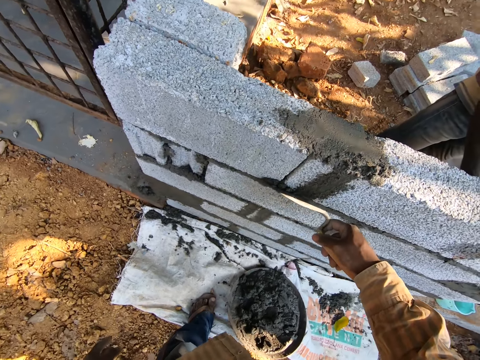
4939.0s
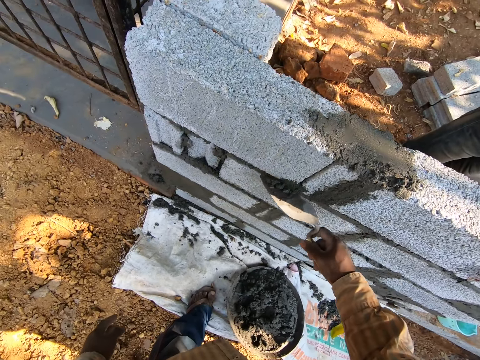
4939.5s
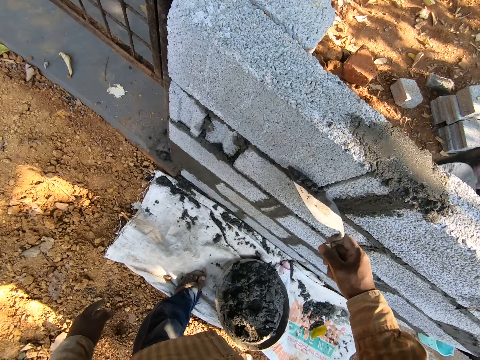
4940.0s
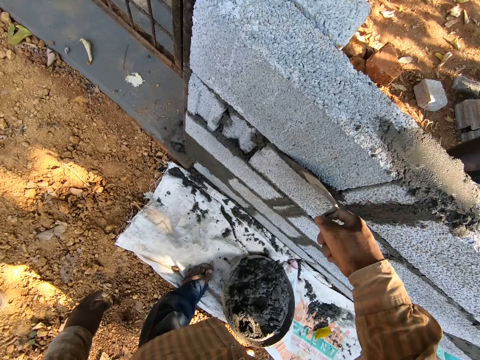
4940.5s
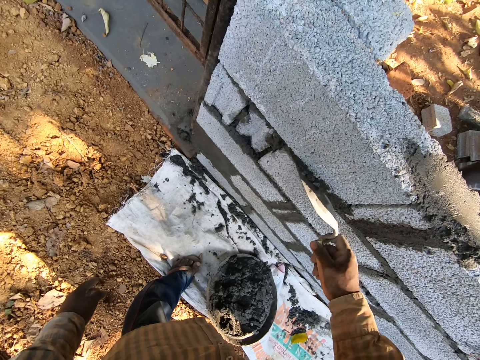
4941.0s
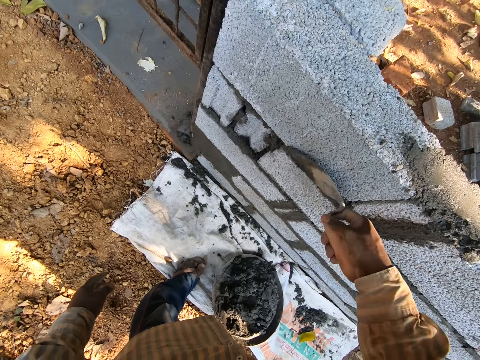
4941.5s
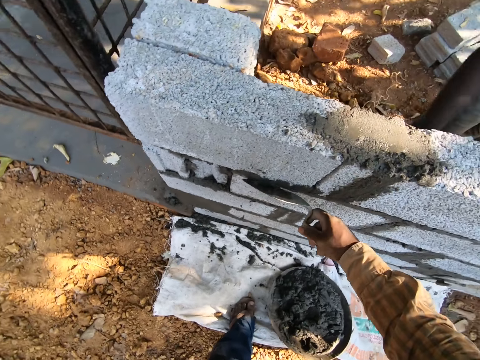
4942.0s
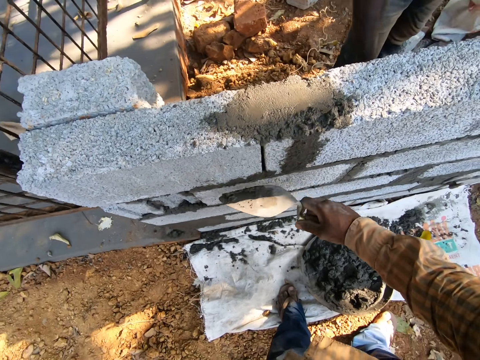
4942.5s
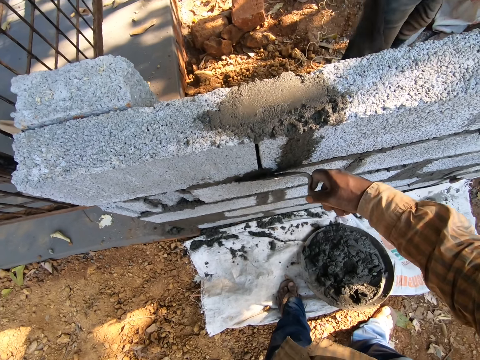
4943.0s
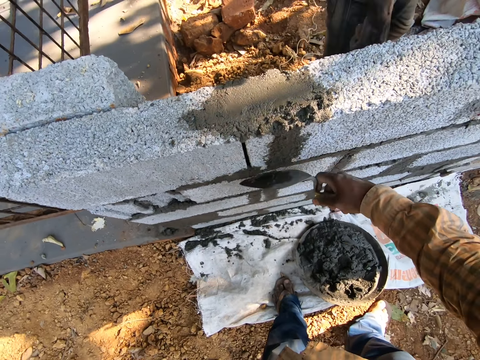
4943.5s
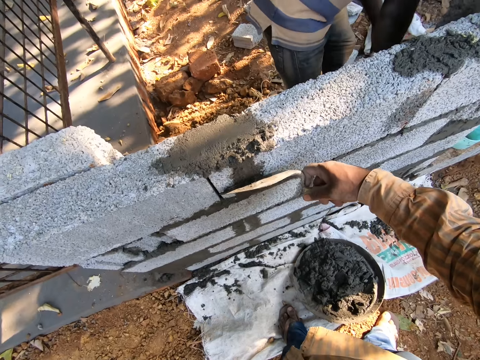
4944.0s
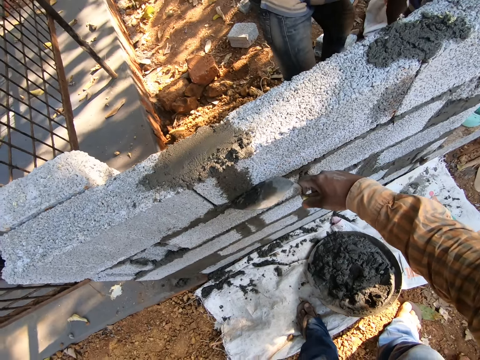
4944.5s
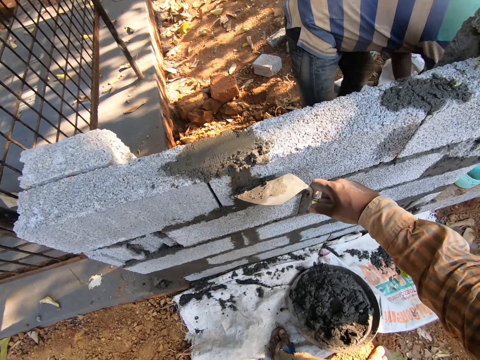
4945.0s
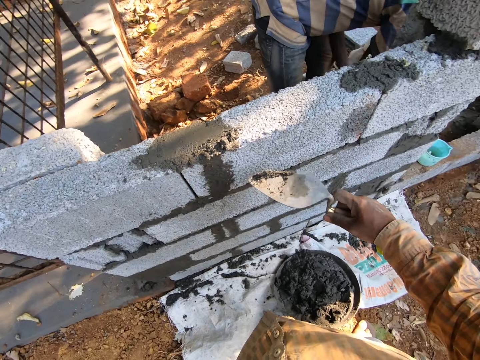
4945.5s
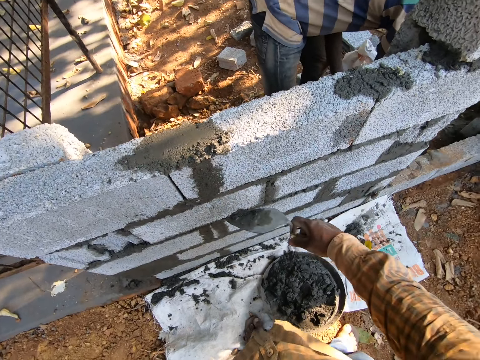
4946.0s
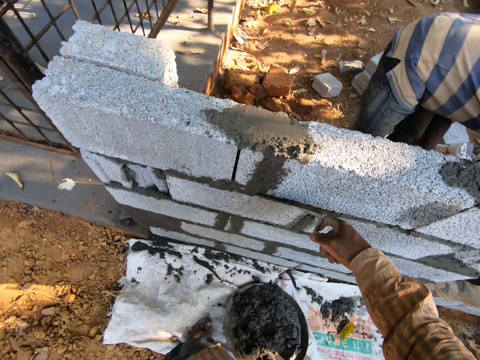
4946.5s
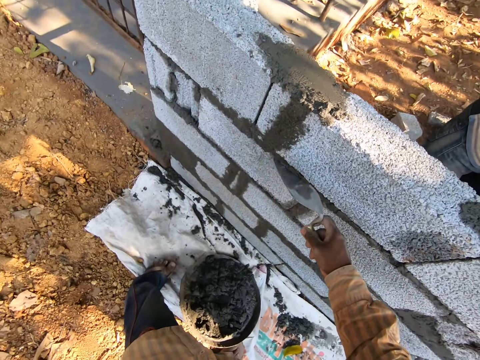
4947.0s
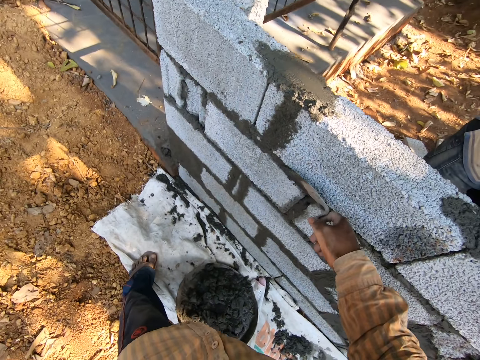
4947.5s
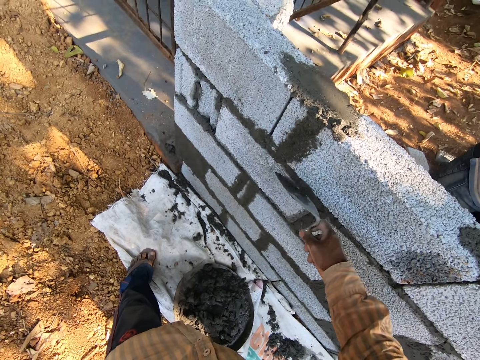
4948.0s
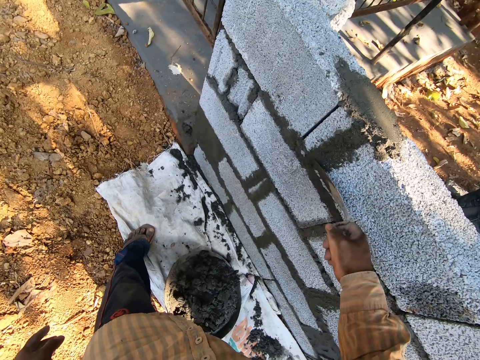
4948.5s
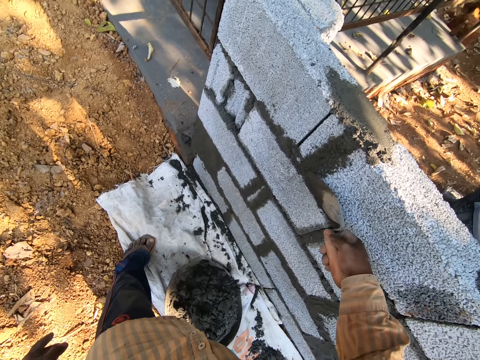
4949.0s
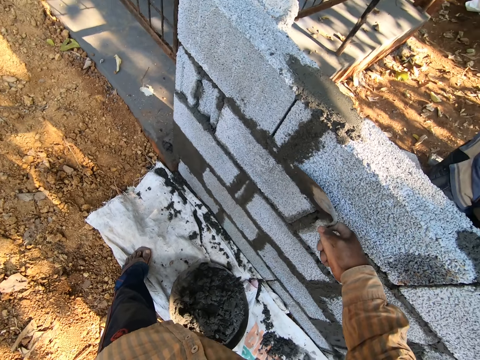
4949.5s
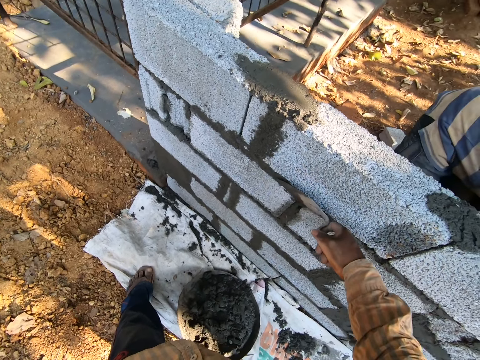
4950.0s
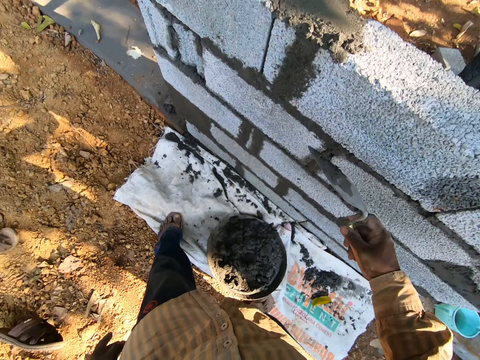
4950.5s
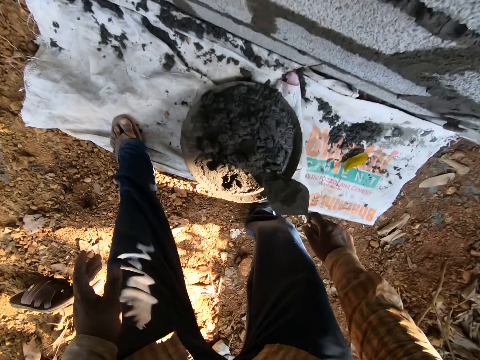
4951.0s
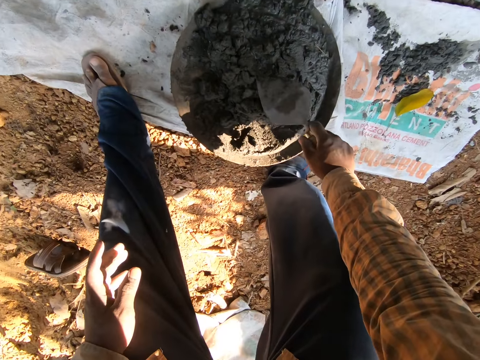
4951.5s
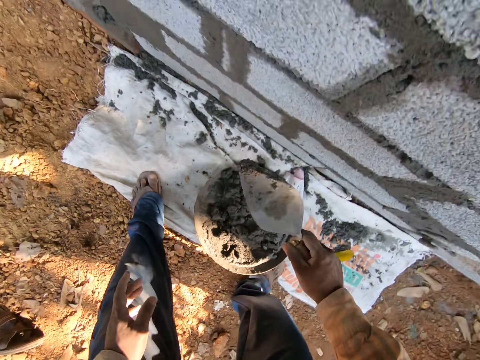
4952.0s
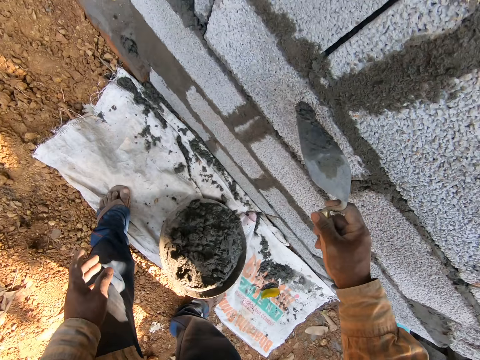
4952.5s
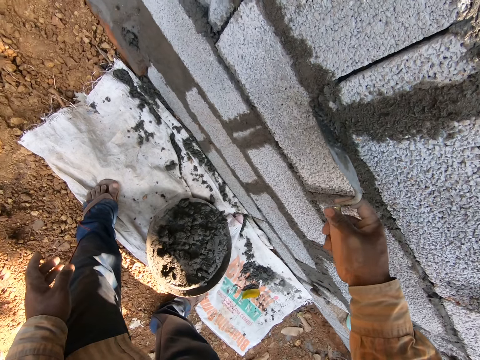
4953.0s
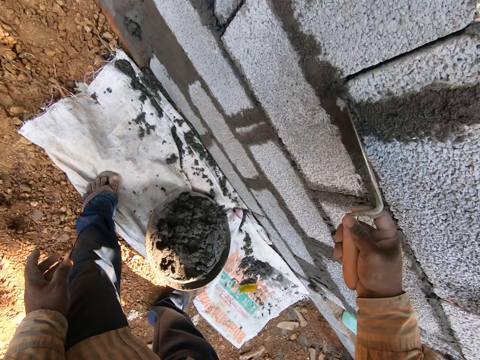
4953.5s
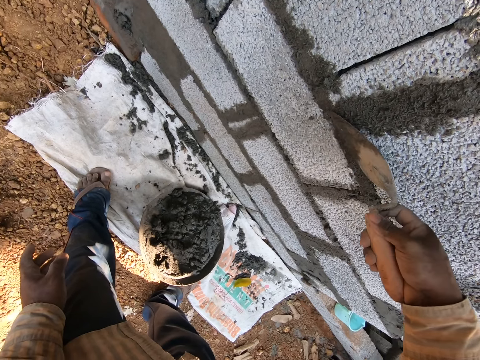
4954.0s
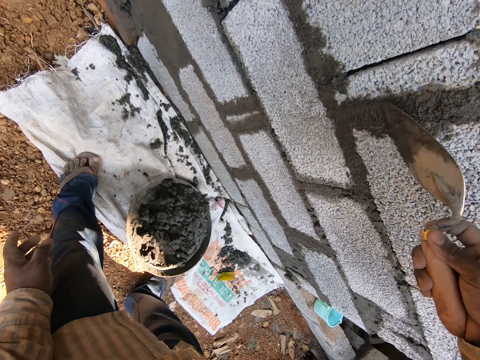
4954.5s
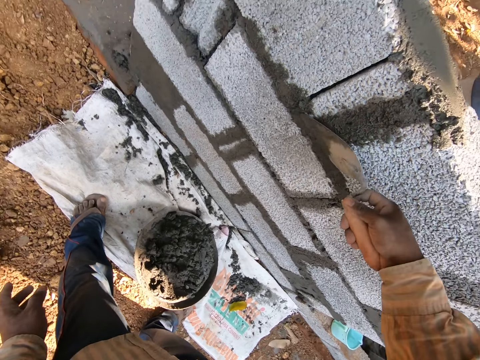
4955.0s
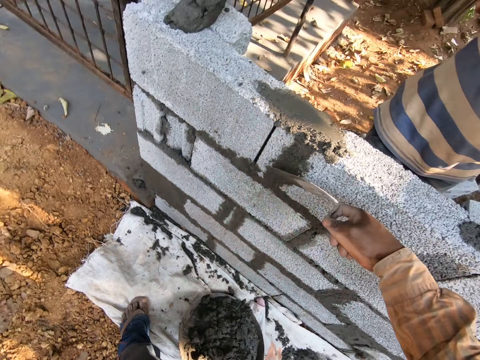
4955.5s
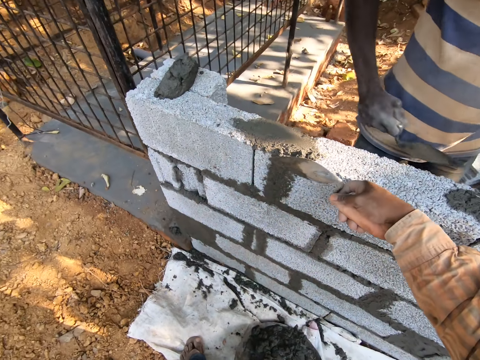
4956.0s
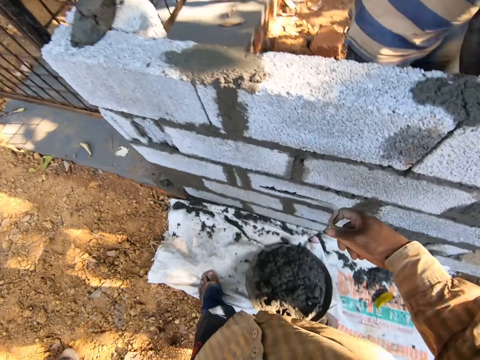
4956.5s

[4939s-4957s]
A person bends. The camera wearer takes the concrete or cement from the head pan with the trowel in his right hand. He plasters the wall between the blocks with the trowel in his right hand. He smoothens the cement.

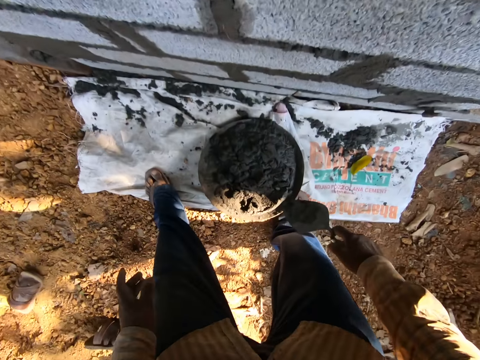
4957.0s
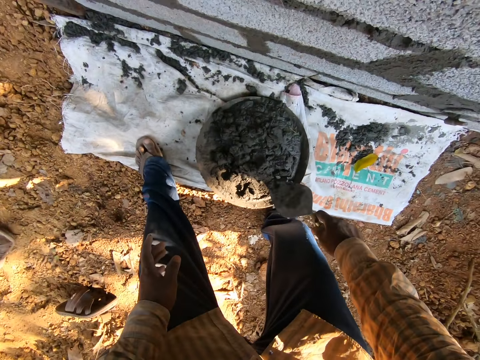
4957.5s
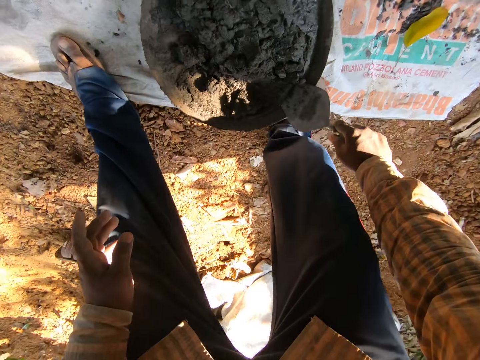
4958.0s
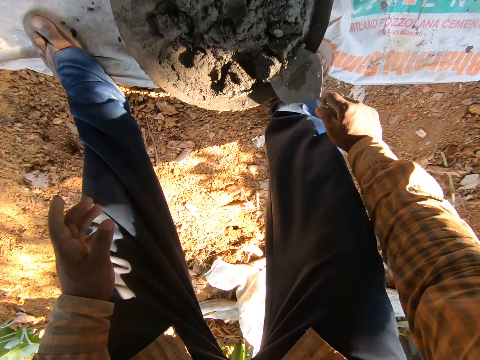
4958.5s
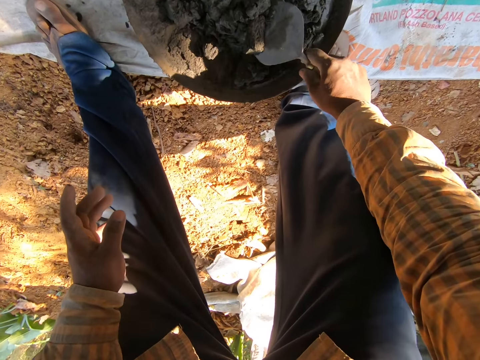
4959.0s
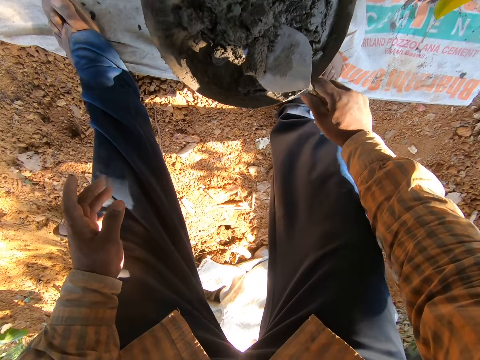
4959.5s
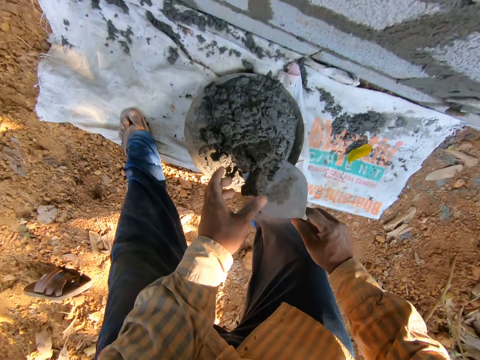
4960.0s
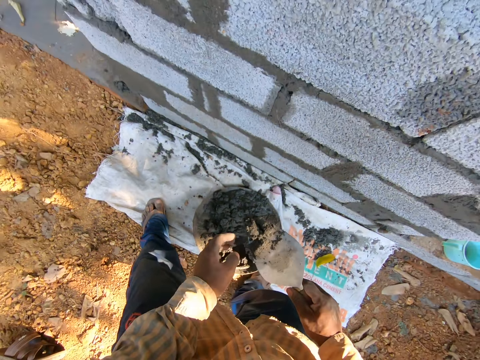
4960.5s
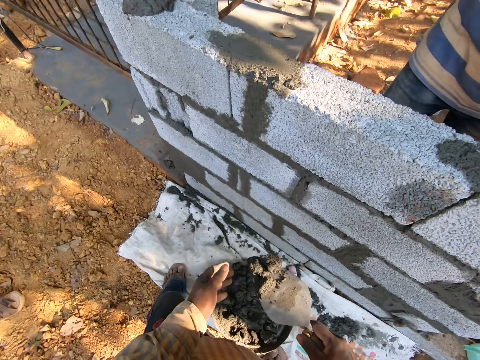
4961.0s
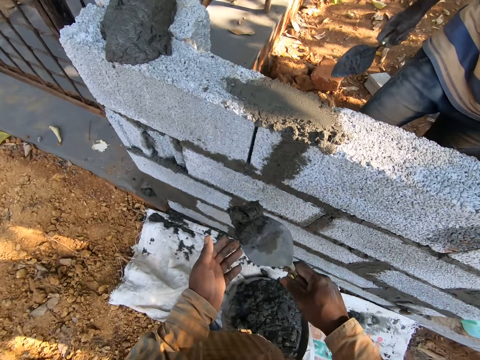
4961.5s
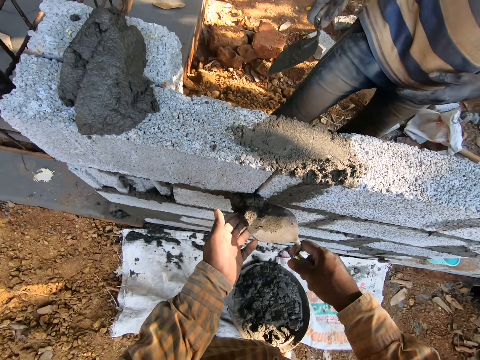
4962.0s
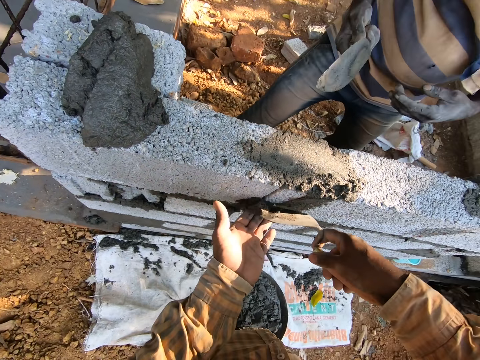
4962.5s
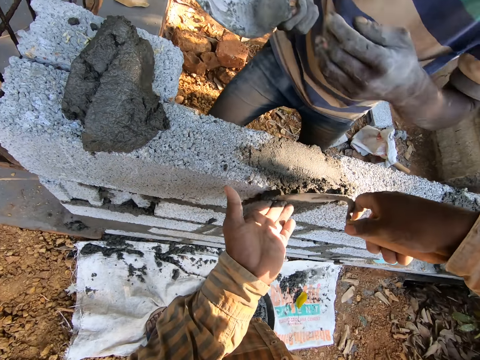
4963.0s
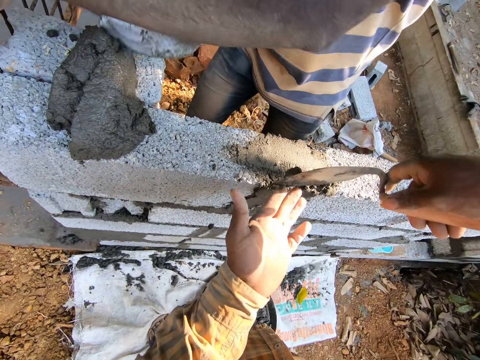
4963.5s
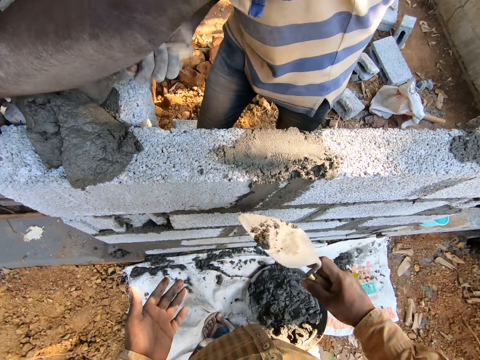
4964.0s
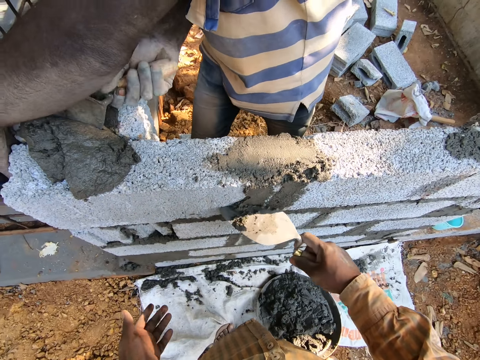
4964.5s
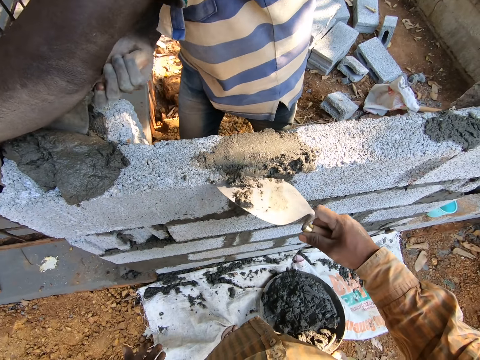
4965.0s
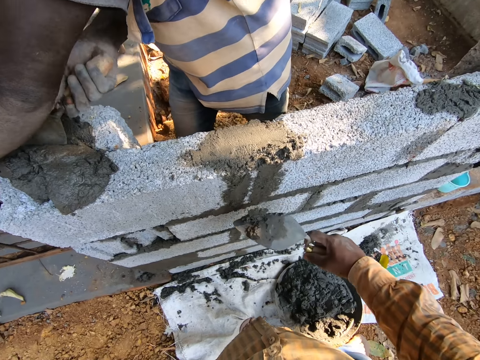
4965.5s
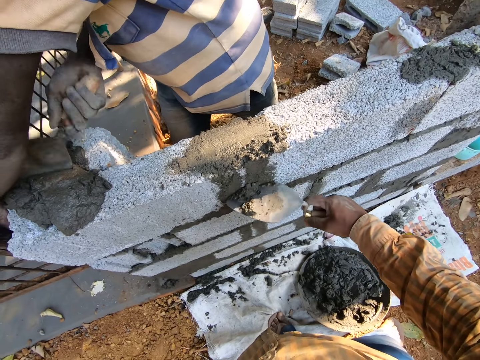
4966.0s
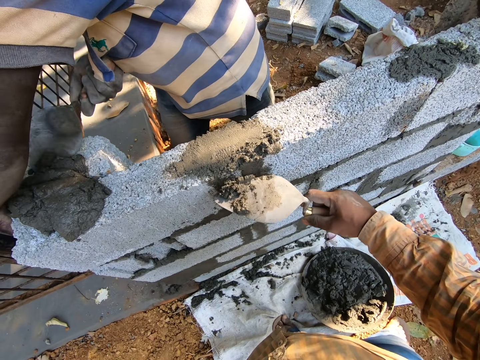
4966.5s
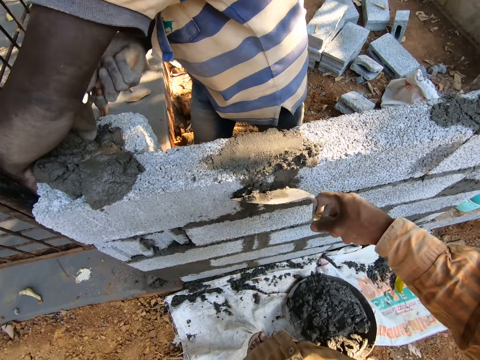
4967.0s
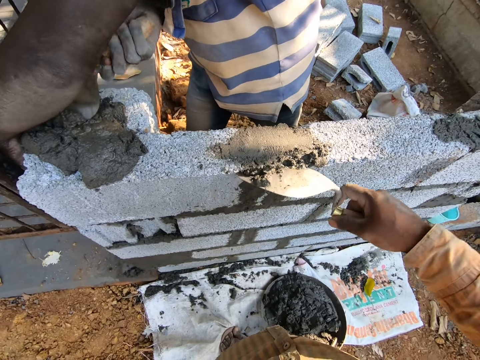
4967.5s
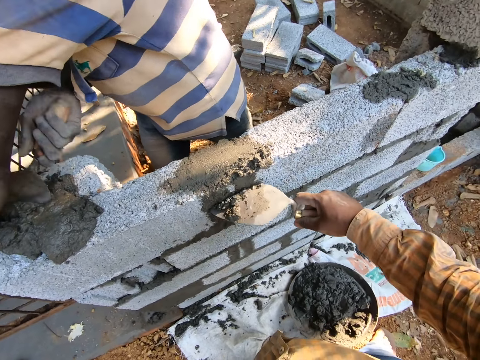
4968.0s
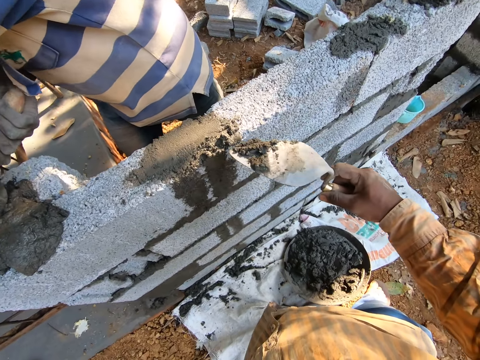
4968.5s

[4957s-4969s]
The camera wearer takes the concrete or cement from the head pan with the trowel in his right hand. He holds the cement by the left hand. He plasters the wall between the blocks with the trowel in his right hand. He smoothens the cement. A person adds the cement between the blocks.
